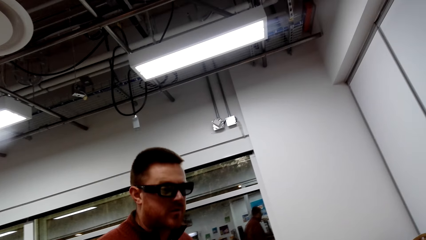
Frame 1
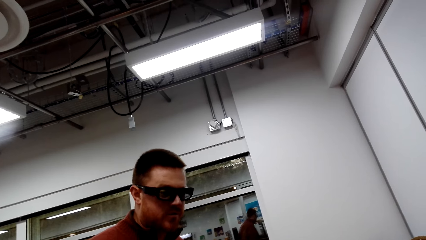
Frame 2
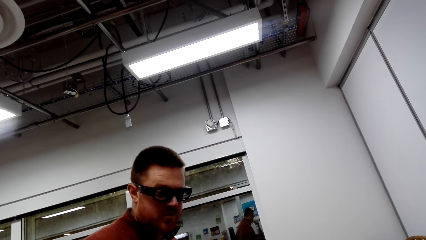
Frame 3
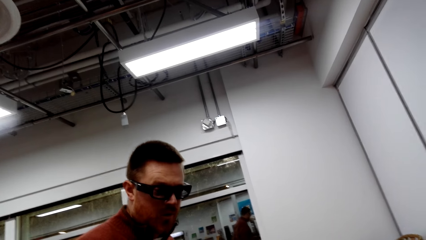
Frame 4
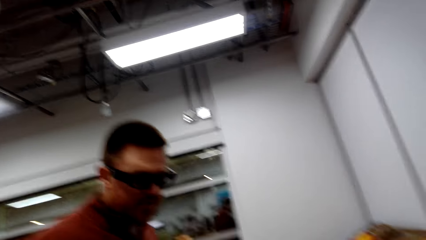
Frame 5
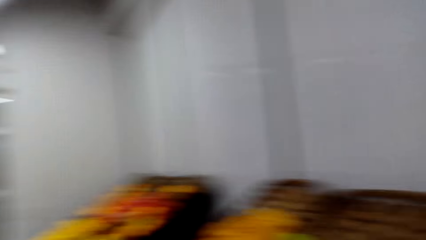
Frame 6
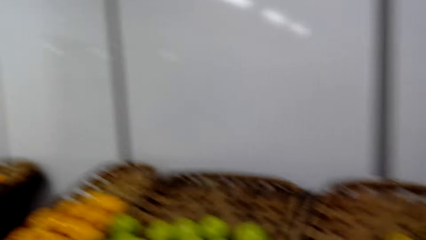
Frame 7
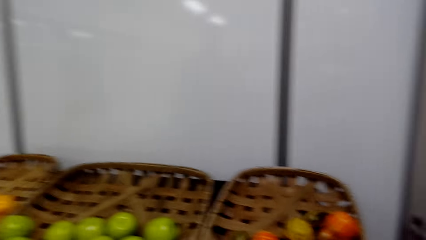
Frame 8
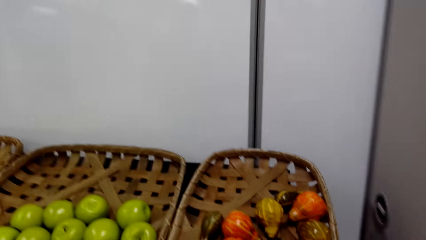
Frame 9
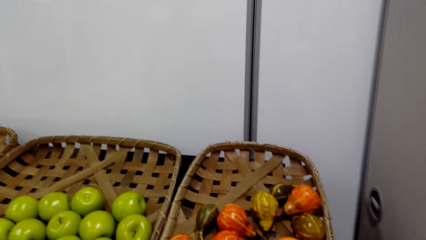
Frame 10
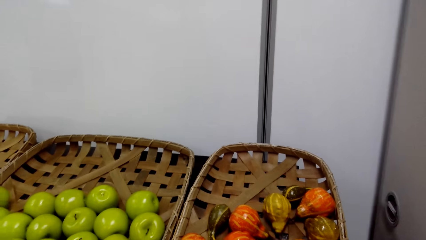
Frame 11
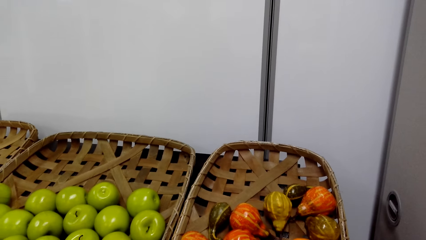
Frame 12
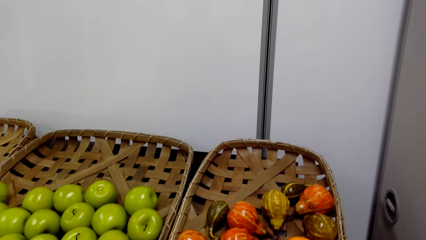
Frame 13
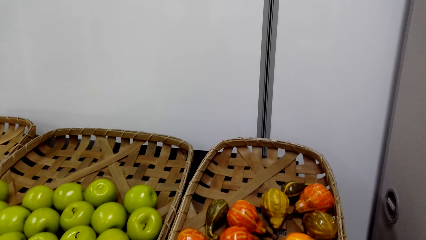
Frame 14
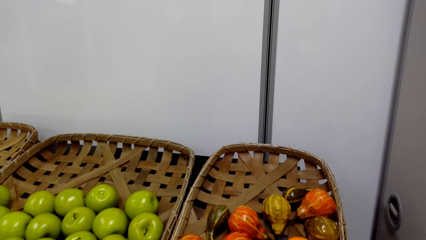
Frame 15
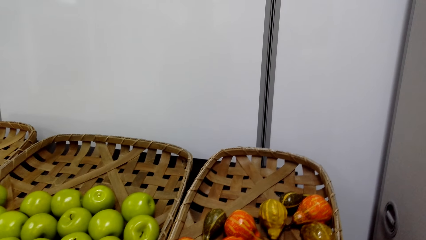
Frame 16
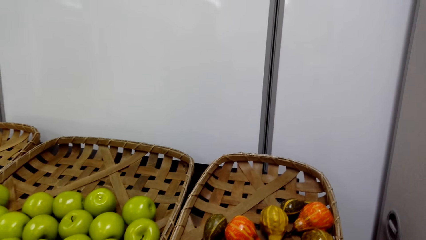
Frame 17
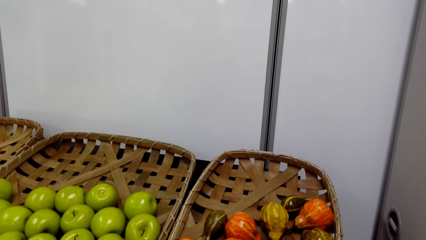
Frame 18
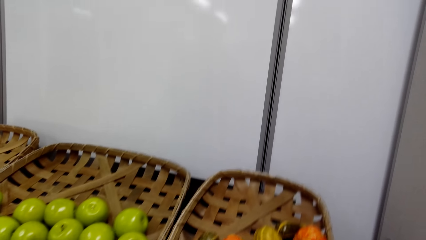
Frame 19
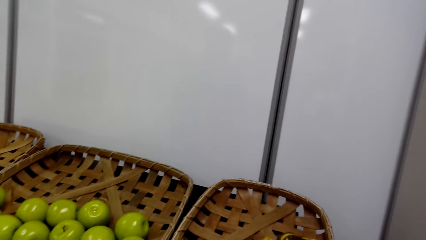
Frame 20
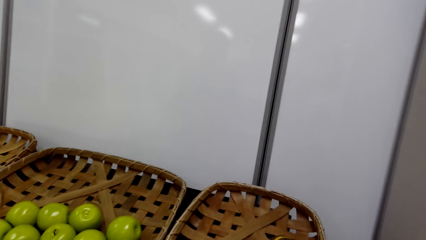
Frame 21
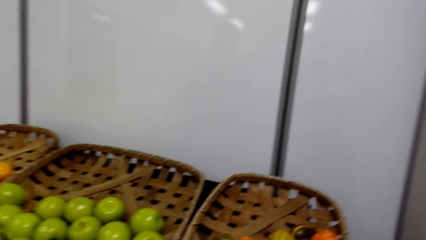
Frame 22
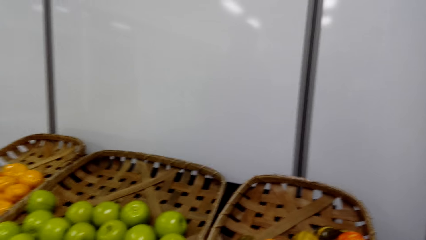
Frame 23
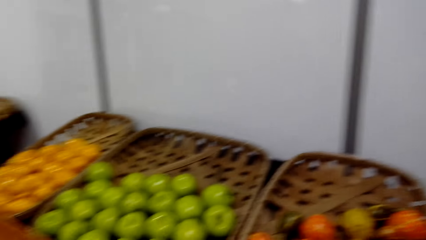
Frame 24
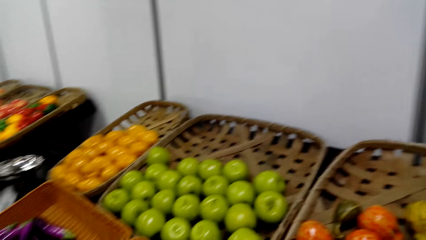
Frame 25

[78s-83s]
The camera wearer looks at a man.

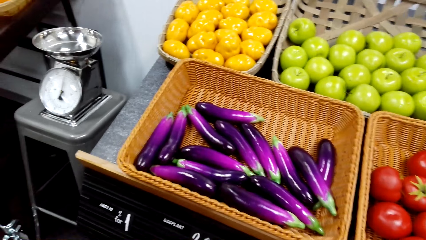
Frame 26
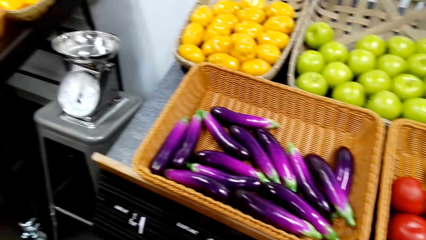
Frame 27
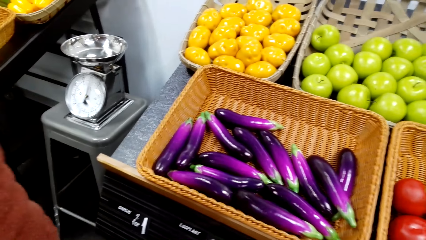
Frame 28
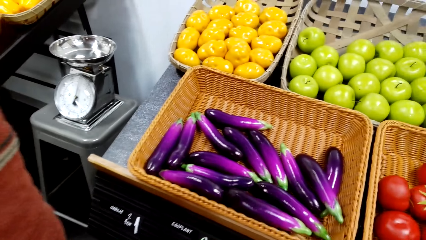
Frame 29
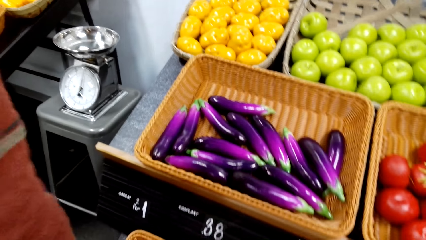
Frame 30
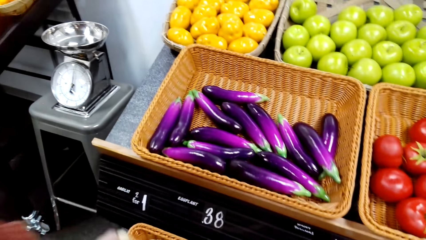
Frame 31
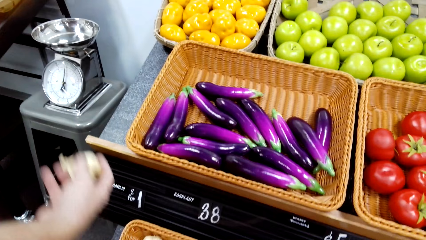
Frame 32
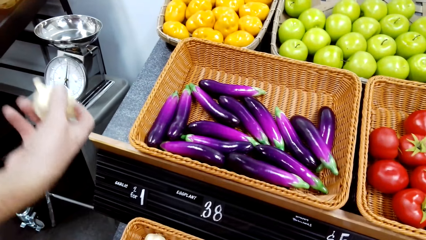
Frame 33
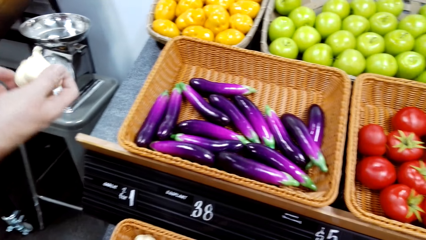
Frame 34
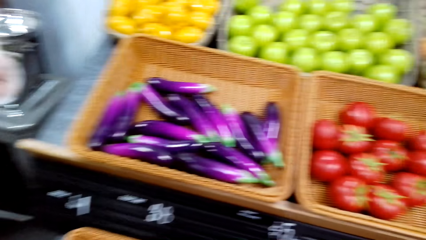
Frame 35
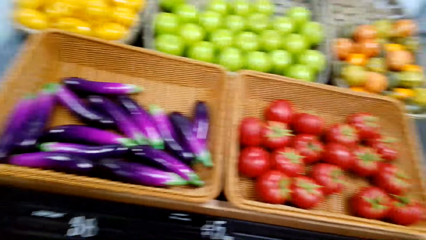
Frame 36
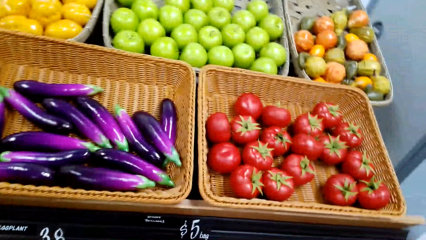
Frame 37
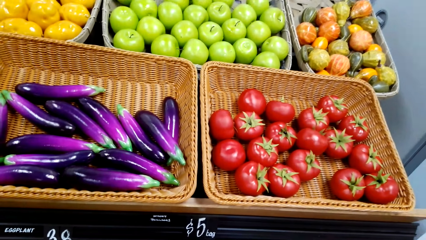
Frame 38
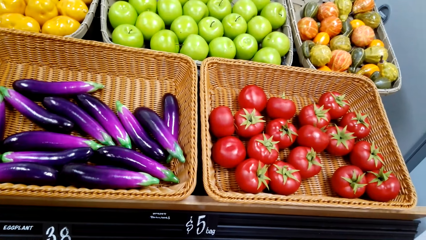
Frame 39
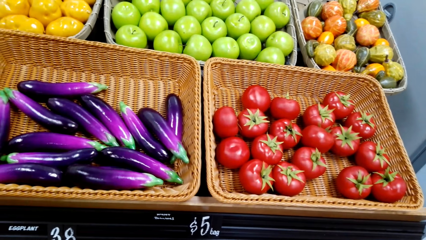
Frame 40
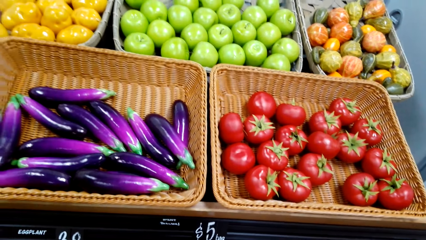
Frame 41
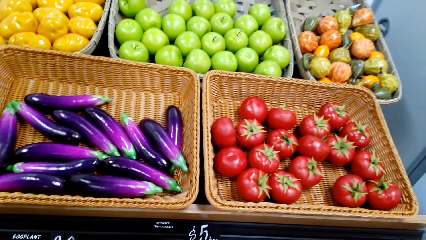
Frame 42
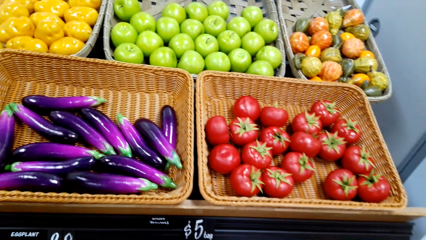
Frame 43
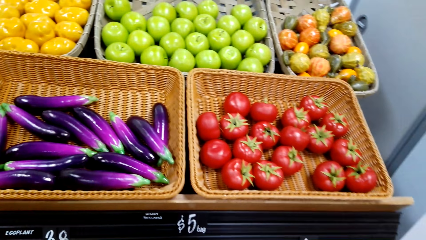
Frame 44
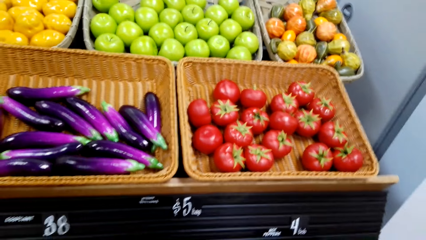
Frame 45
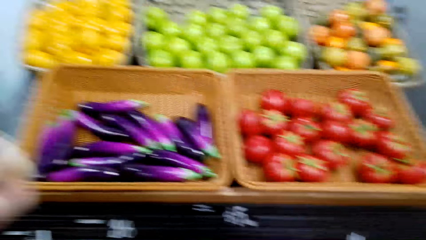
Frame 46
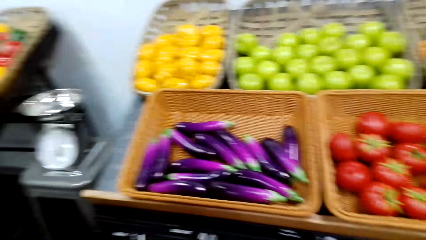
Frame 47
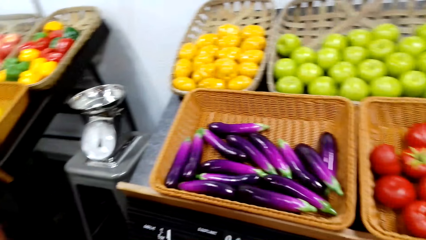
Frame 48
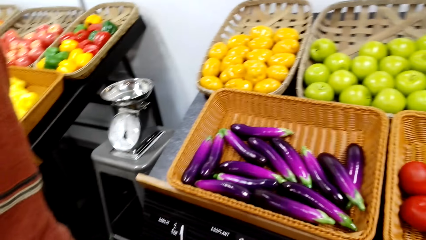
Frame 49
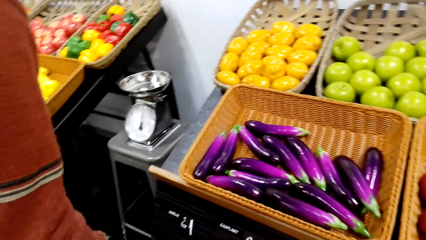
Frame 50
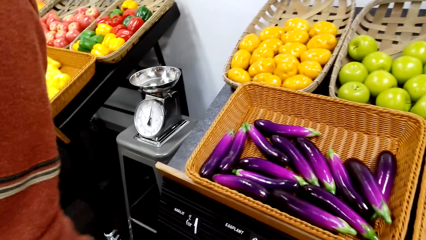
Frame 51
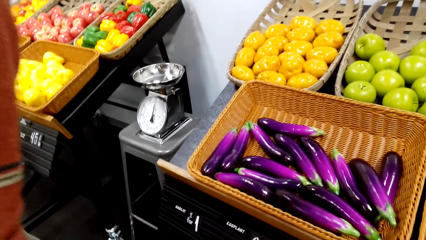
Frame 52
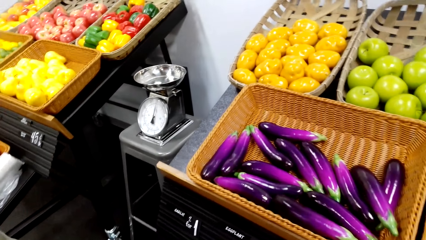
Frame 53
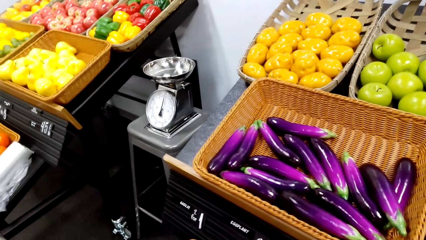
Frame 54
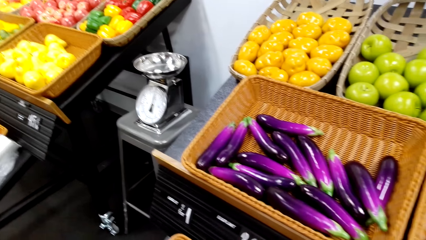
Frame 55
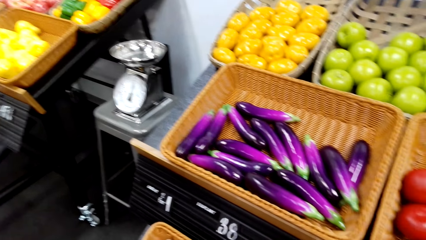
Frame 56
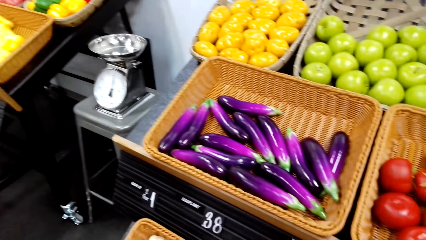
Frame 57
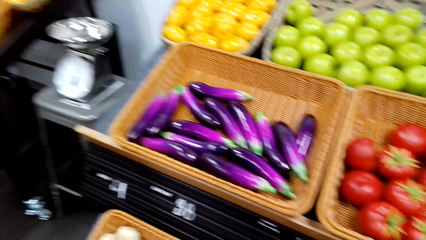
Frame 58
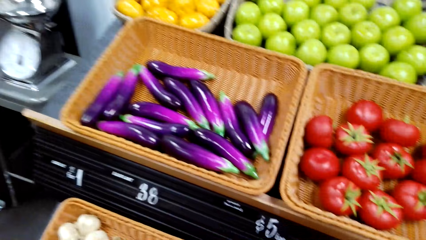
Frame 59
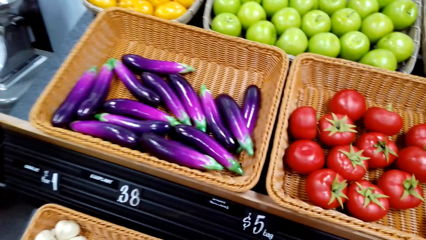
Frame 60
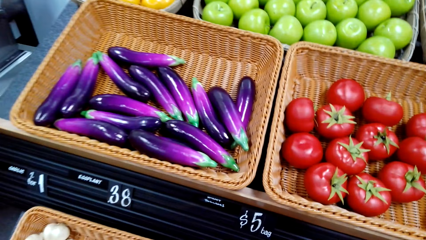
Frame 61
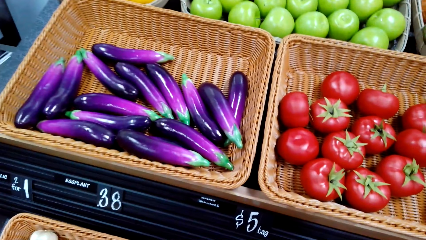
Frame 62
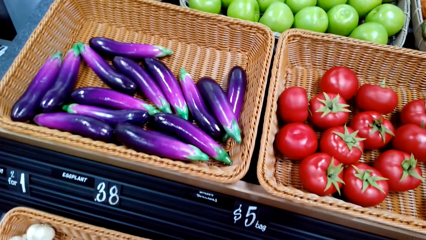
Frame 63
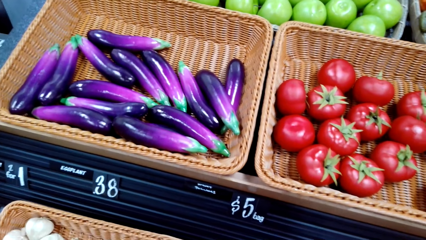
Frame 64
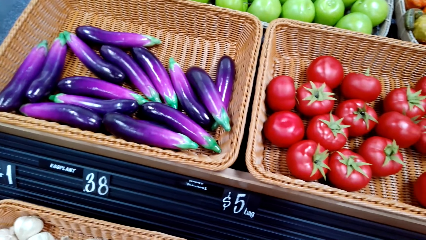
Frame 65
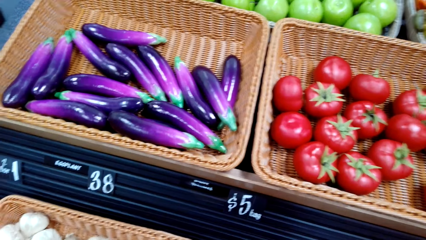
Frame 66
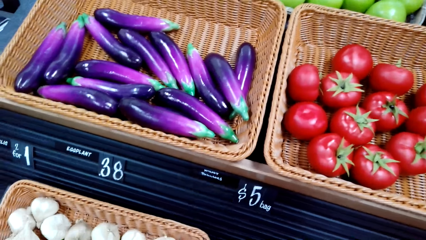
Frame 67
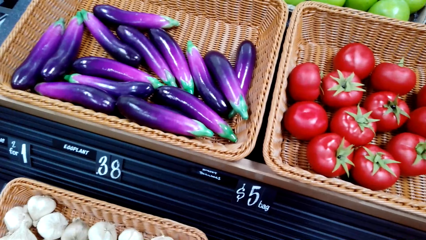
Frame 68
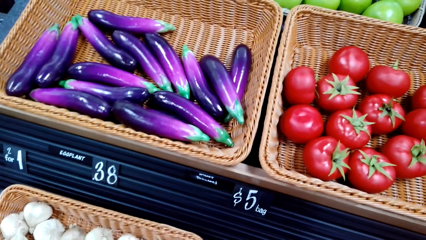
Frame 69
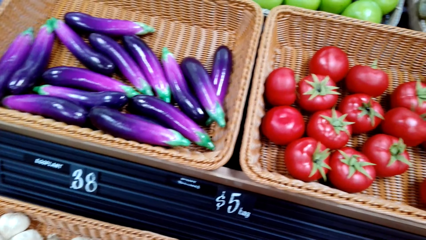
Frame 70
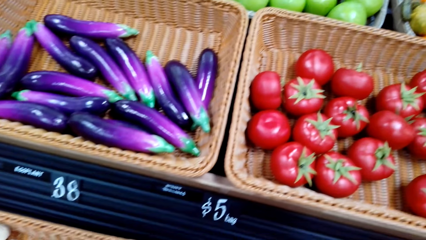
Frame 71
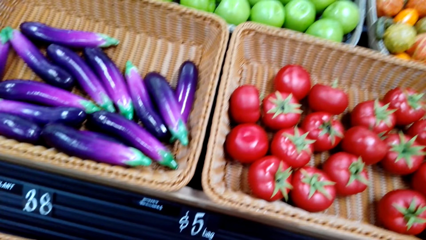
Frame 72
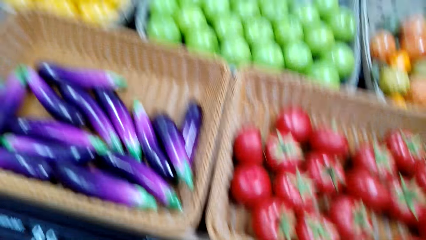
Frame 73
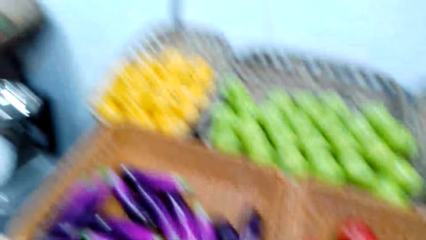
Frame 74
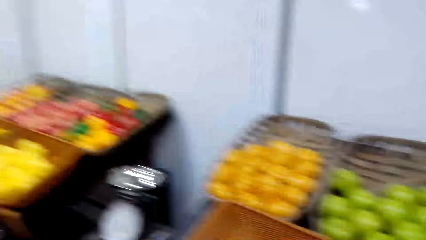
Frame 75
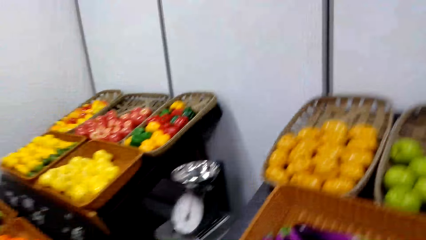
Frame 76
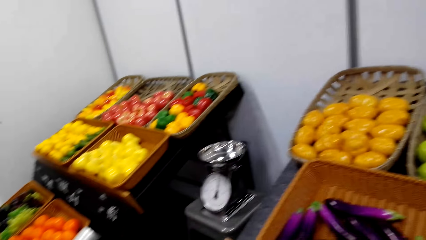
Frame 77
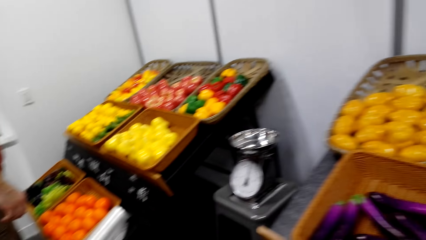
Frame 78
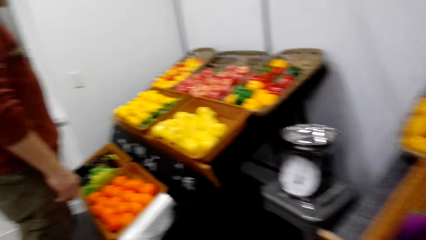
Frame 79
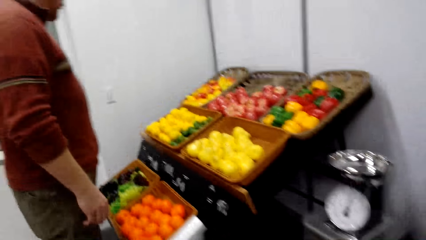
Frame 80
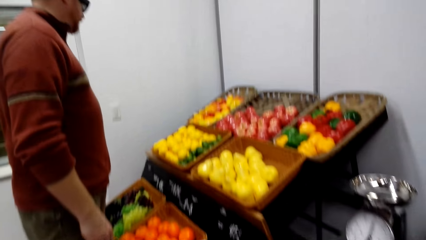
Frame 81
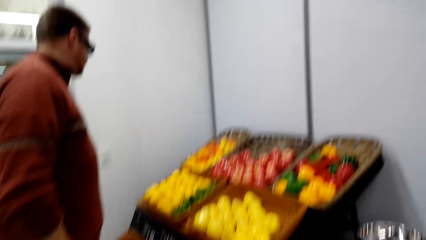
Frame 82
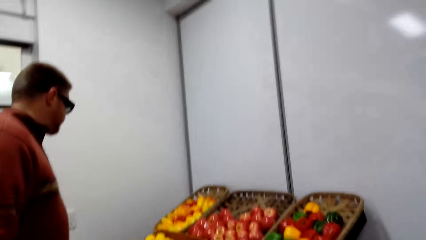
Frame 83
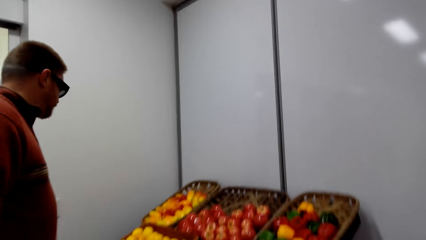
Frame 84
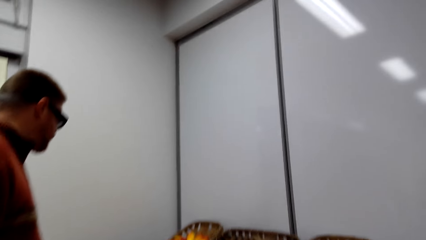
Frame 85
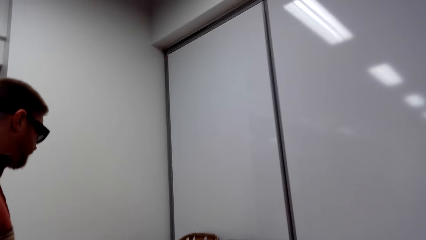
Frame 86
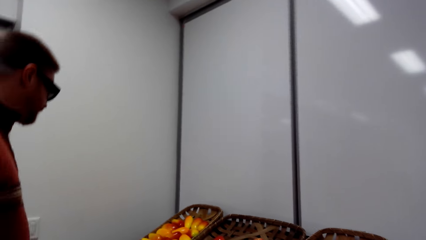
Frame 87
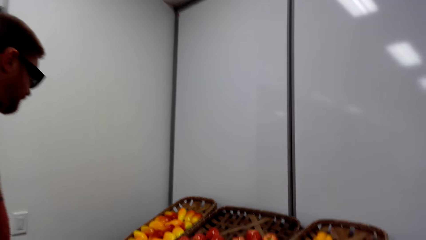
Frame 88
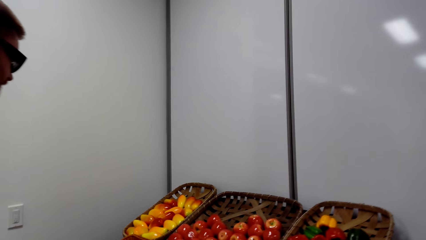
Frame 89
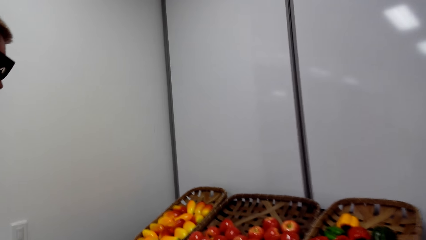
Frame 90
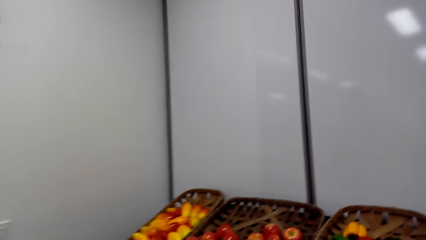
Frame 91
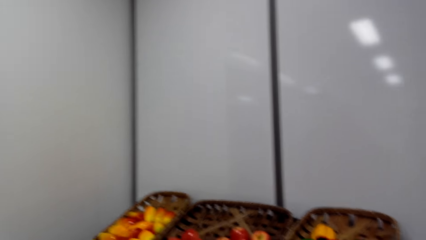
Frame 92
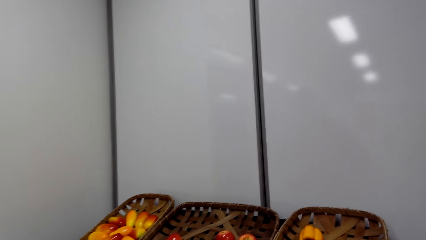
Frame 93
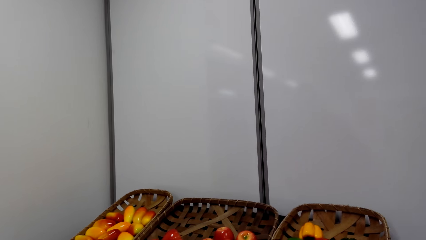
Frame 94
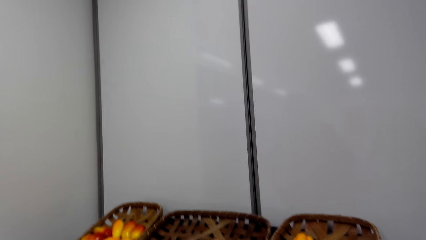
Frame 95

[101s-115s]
A man picks up a garlic in the basket.
